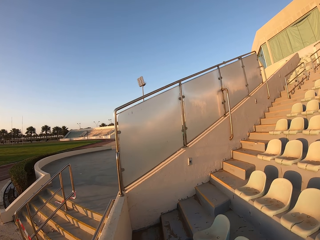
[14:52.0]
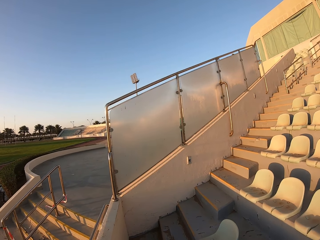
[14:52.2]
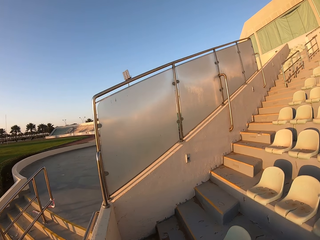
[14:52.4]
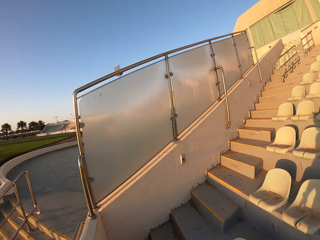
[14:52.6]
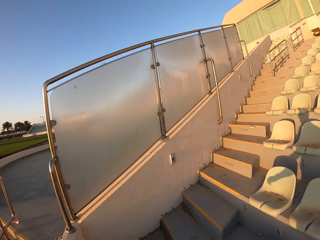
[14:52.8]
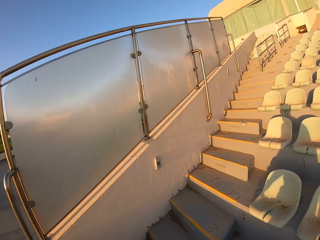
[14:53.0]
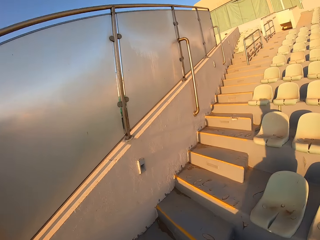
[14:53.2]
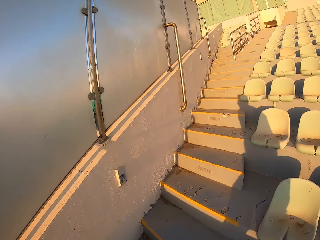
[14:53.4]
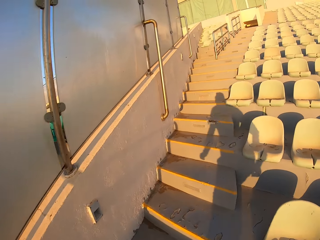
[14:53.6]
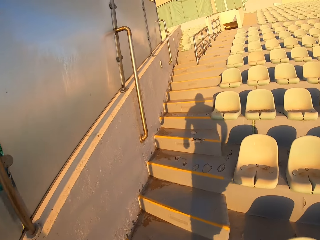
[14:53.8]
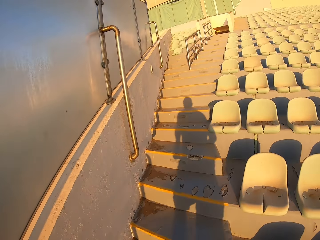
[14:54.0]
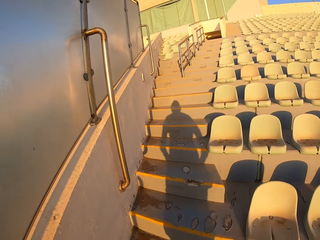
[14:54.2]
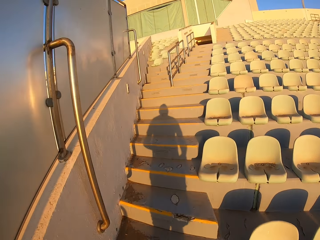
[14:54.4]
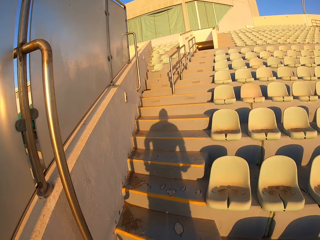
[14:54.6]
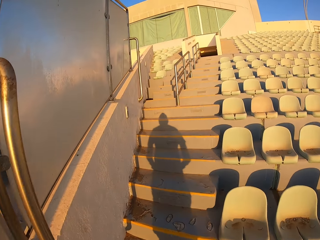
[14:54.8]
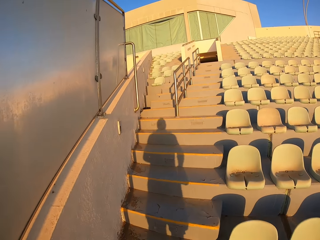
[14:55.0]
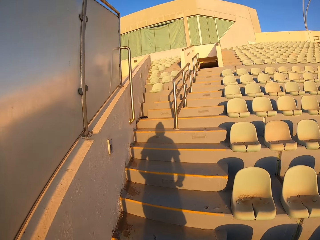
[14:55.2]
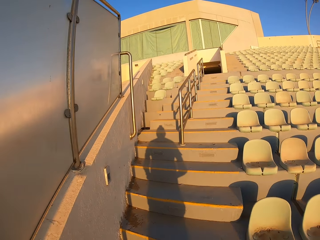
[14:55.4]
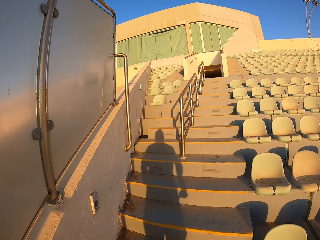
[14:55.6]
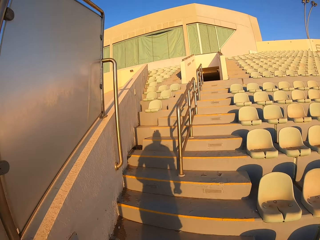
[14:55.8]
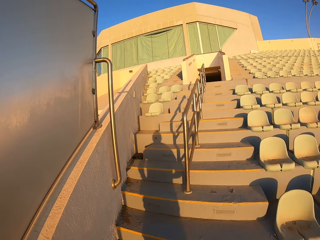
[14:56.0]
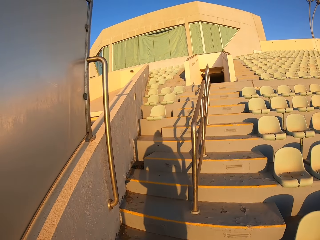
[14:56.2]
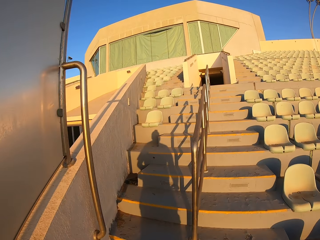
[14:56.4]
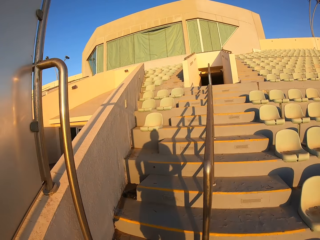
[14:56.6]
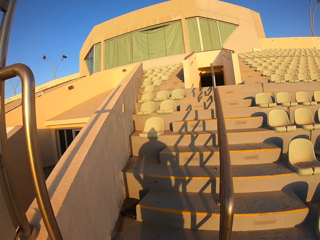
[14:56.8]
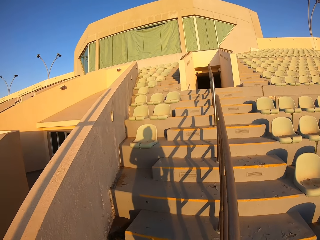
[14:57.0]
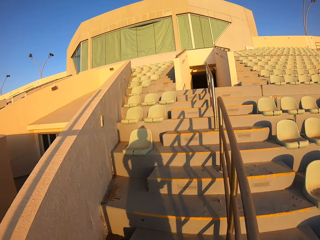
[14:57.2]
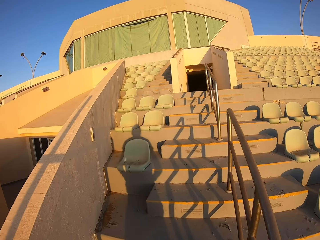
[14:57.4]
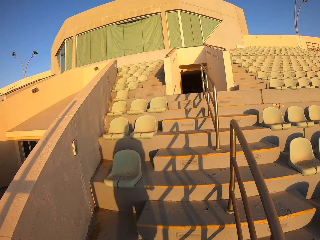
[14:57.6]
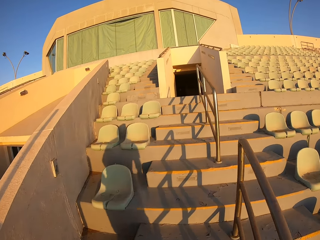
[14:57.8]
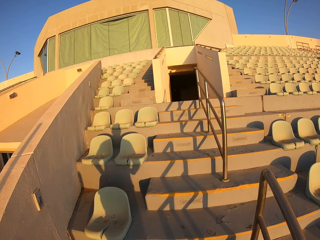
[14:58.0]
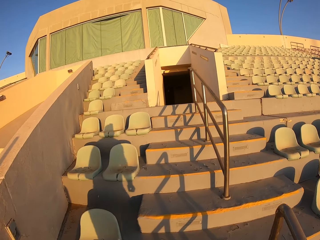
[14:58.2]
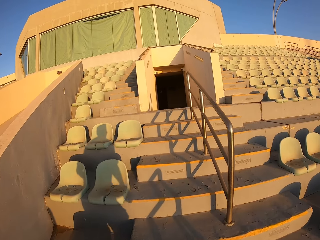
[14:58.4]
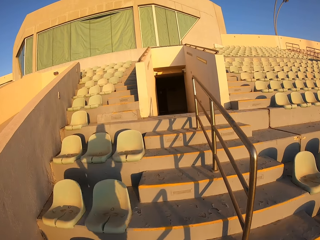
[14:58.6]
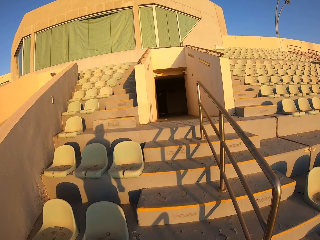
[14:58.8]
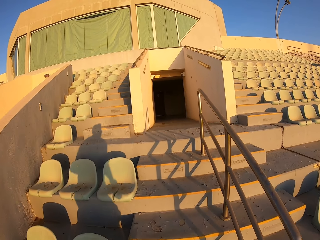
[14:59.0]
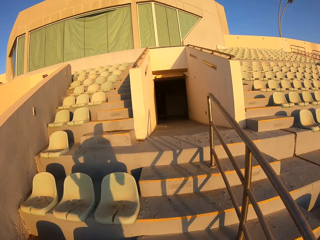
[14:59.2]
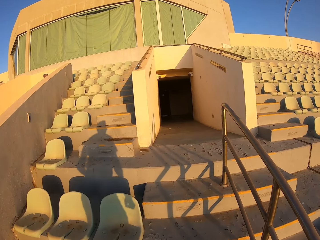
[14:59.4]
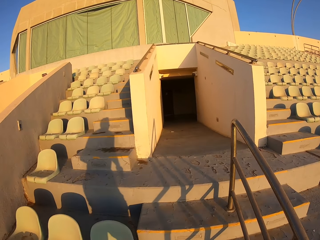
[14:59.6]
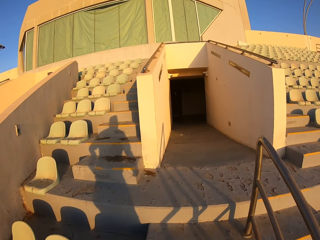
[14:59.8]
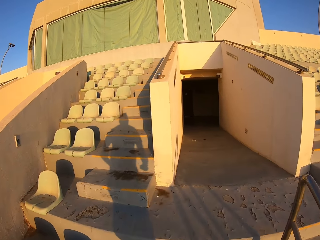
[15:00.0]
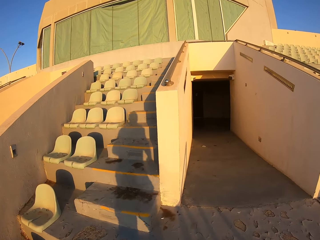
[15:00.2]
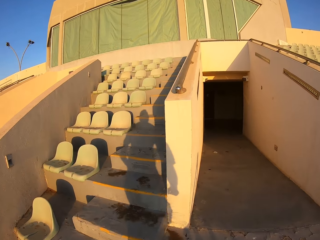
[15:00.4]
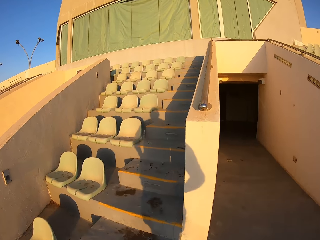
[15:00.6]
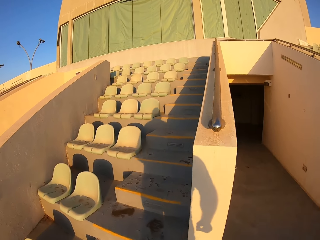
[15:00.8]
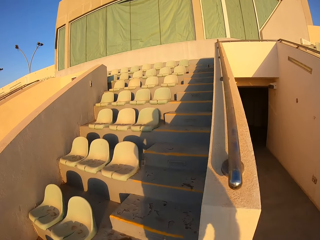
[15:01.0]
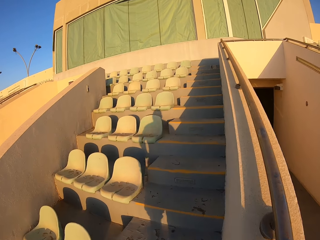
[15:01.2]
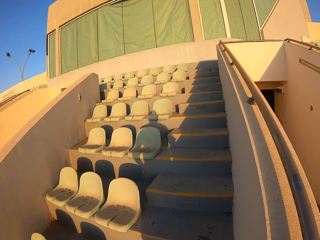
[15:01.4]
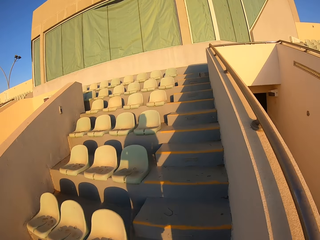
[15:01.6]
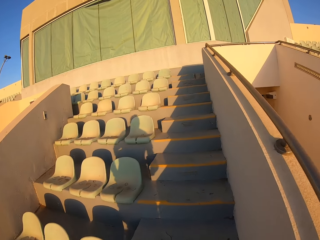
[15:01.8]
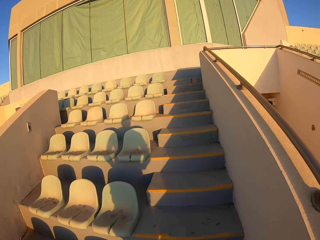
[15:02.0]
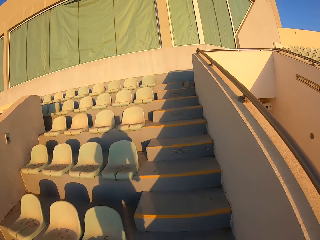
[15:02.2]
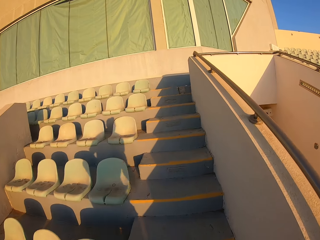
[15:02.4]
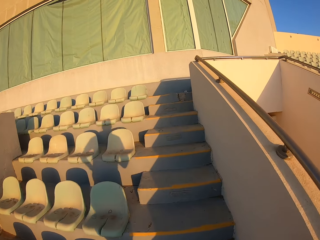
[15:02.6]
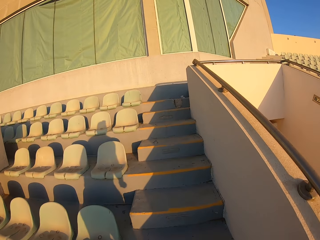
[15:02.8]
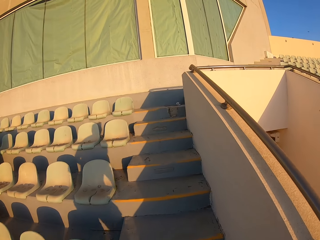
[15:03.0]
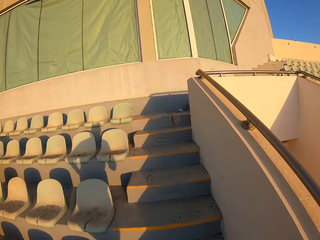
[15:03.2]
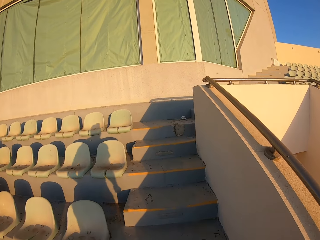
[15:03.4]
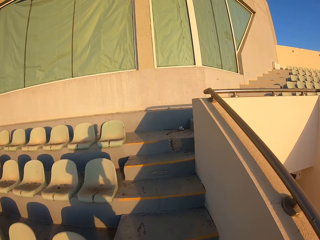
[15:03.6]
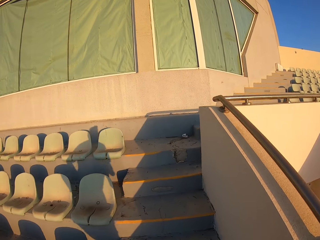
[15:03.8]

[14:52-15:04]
The camera wearer jogs up the stairs.

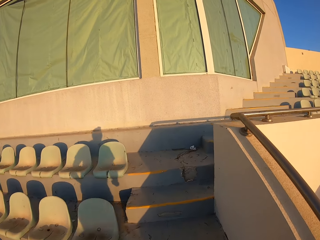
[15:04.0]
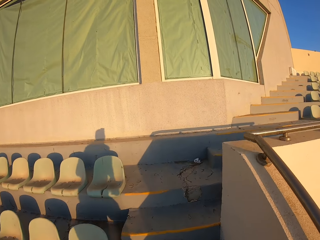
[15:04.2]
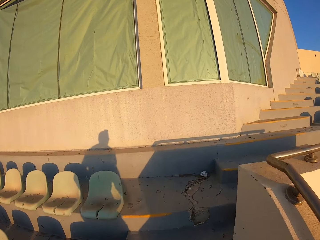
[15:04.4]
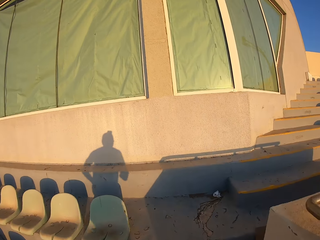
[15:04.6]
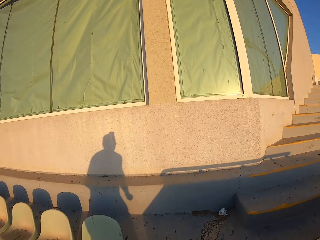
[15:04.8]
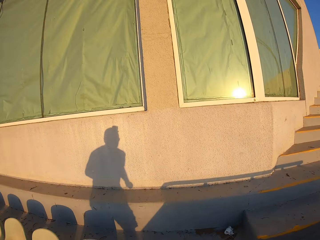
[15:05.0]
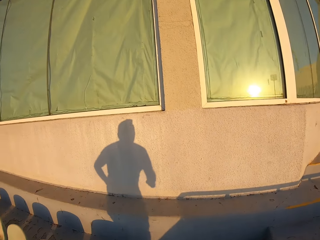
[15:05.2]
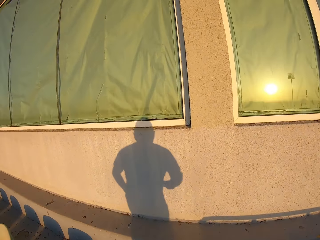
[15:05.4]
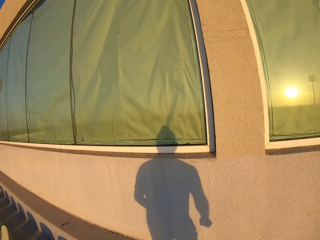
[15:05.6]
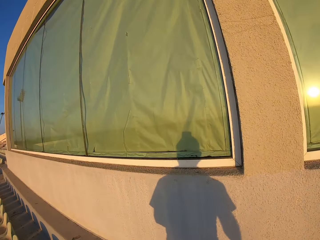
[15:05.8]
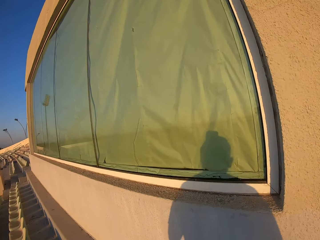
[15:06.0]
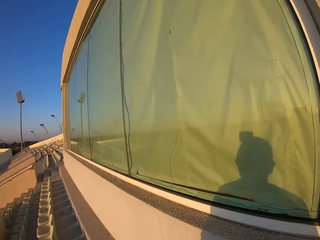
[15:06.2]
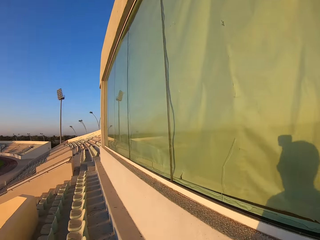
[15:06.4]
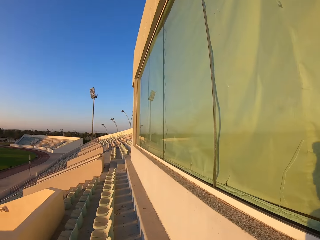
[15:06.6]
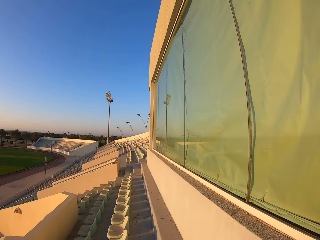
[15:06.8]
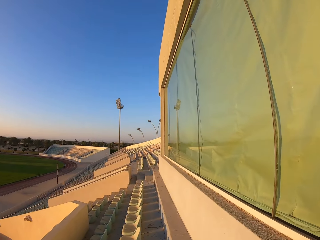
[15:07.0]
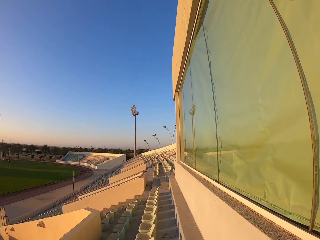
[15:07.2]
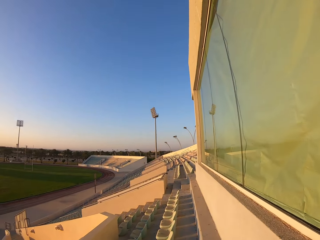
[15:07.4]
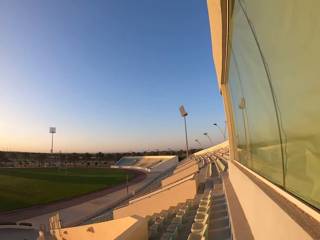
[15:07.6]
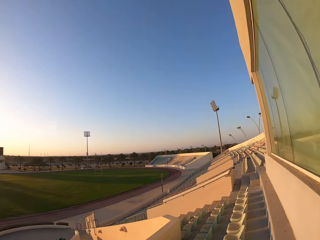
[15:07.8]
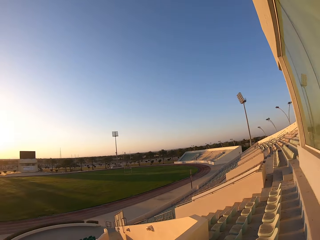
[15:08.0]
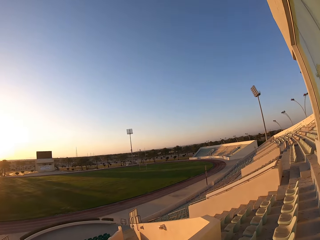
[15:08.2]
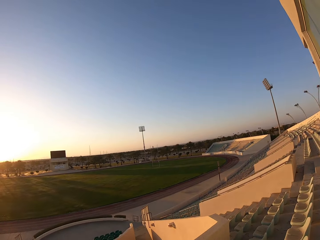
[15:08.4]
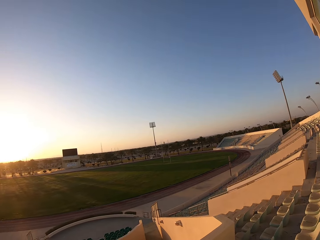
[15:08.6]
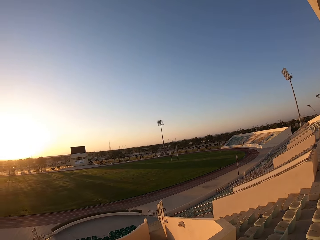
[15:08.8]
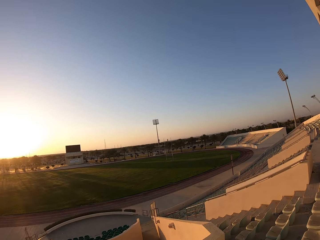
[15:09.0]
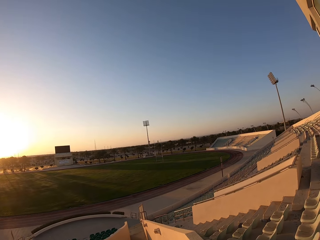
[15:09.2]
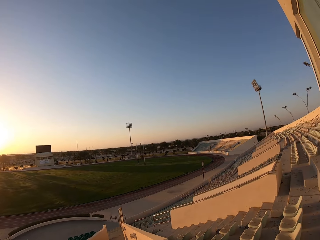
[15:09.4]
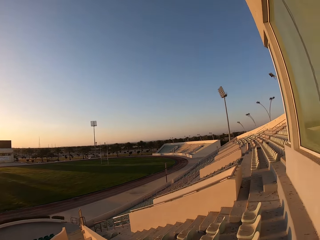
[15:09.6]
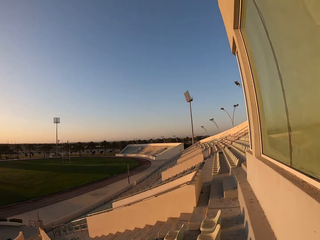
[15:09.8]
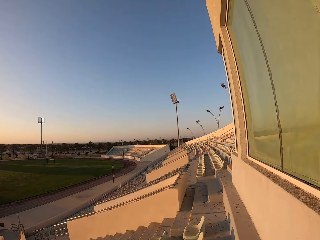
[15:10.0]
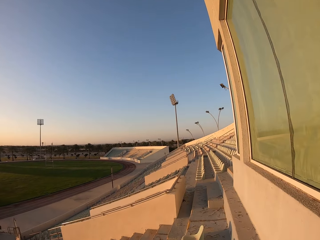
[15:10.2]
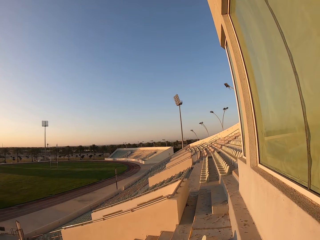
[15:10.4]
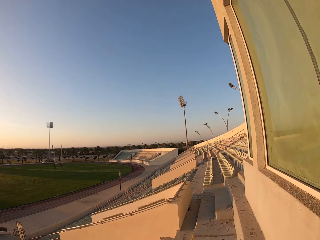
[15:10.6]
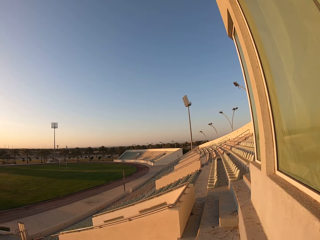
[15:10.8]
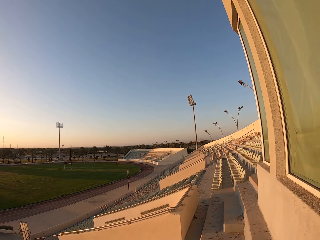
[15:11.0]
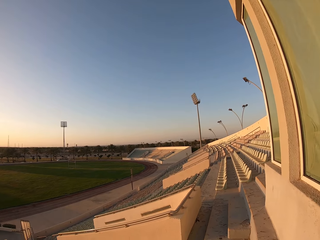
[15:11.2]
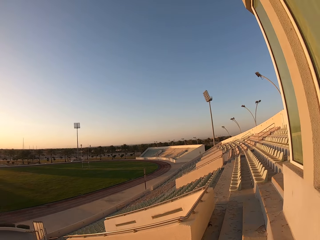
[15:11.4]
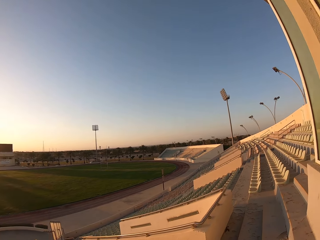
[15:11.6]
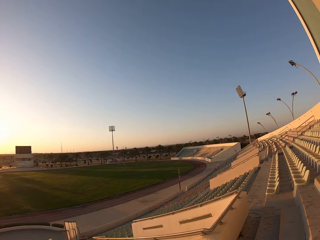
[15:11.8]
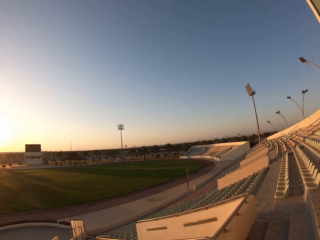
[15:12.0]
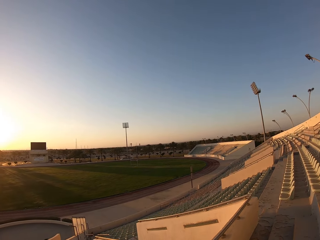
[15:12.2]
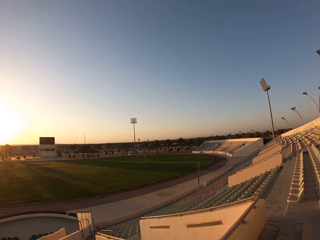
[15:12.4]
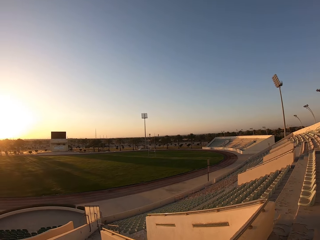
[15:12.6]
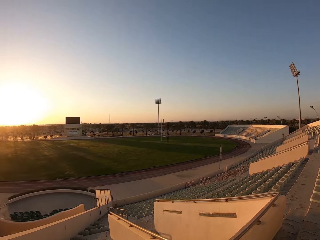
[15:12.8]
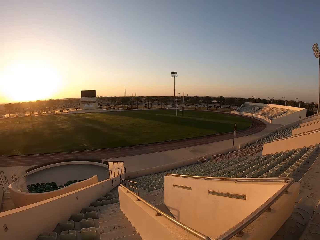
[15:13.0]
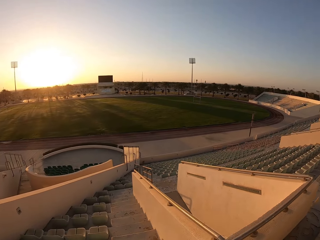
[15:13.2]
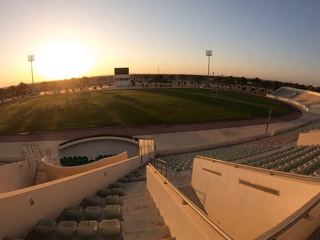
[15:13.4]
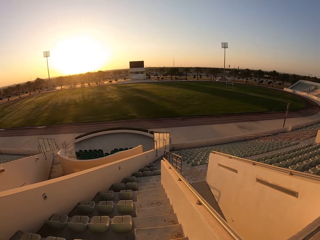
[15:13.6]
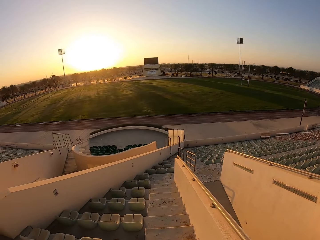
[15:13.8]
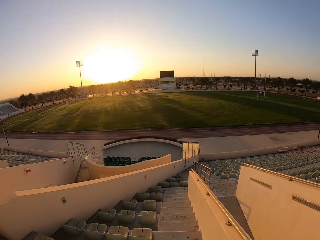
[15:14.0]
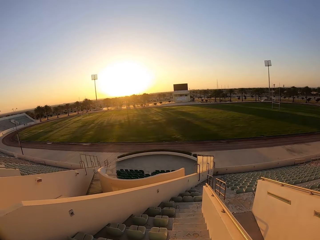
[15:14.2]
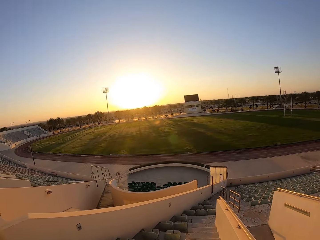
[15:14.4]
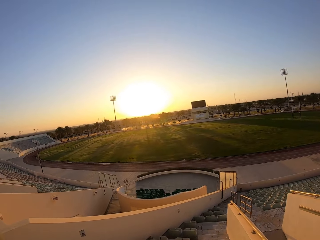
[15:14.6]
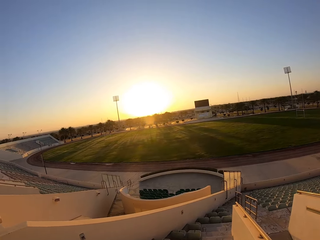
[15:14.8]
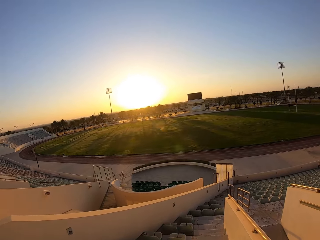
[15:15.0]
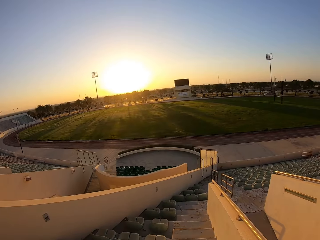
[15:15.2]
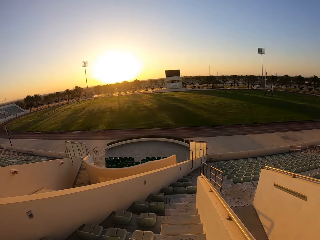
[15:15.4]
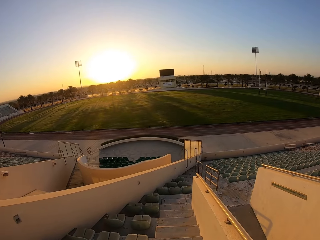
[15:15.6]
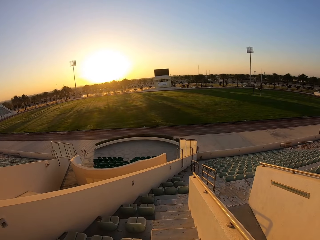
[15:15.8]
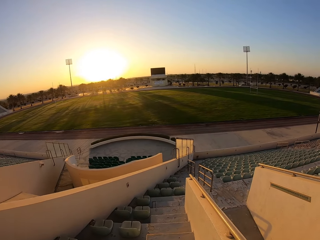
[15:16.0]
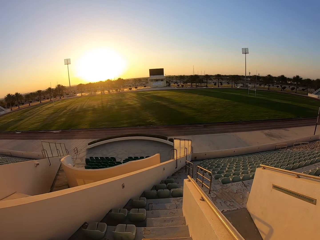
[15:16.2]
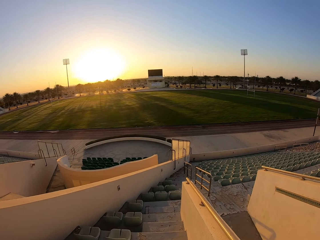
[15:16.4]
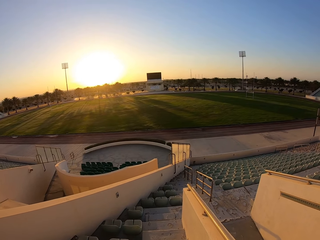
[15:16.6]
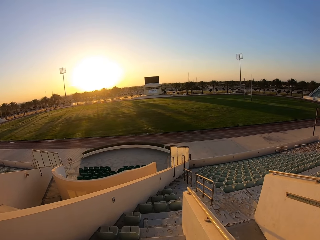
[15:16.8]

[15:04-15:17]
The camera wearer looks around the stadium. They walk around the stadium. They jog down the stairs.
